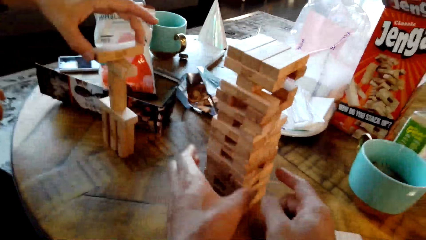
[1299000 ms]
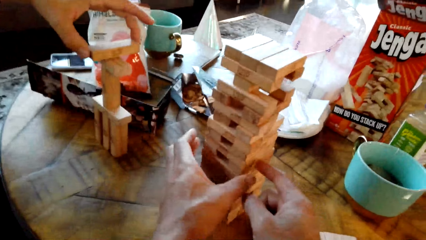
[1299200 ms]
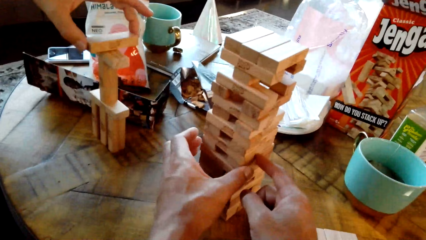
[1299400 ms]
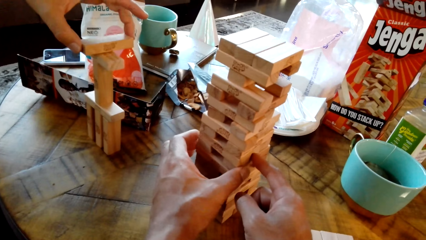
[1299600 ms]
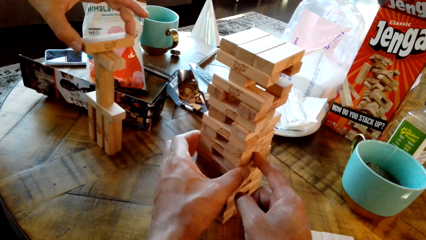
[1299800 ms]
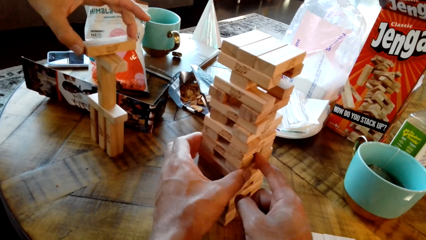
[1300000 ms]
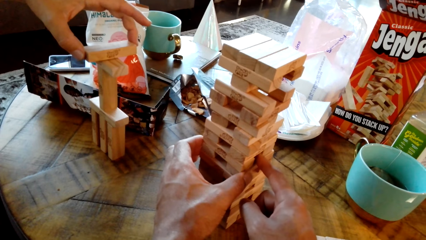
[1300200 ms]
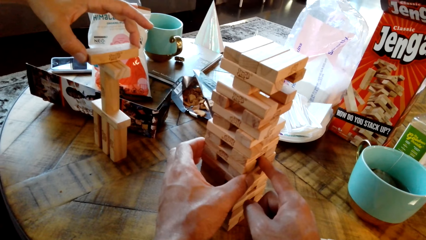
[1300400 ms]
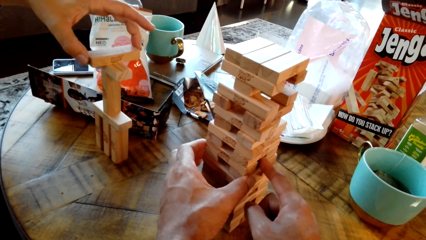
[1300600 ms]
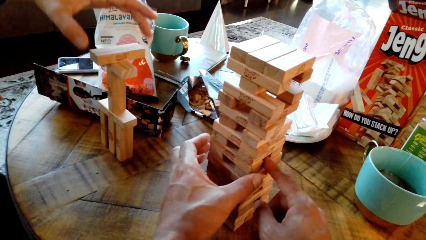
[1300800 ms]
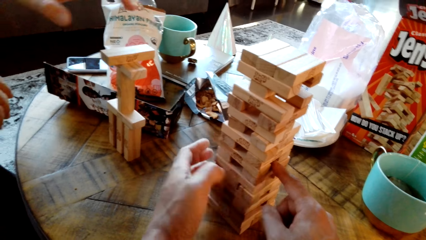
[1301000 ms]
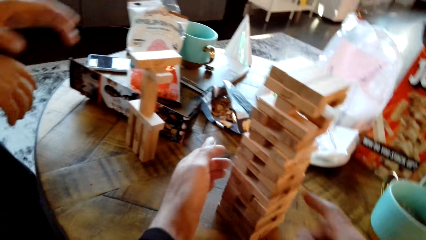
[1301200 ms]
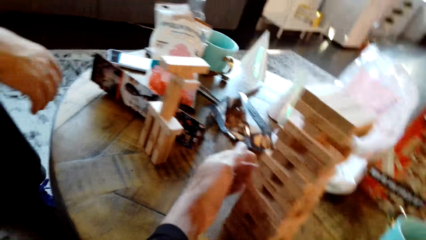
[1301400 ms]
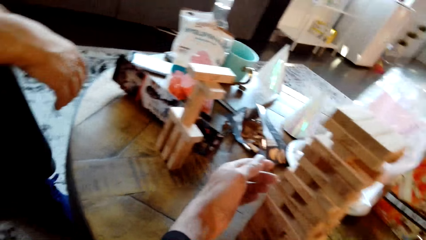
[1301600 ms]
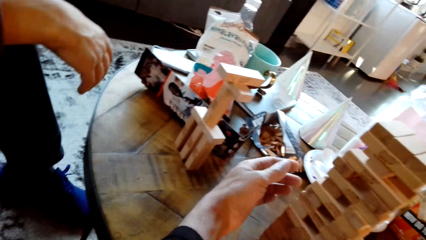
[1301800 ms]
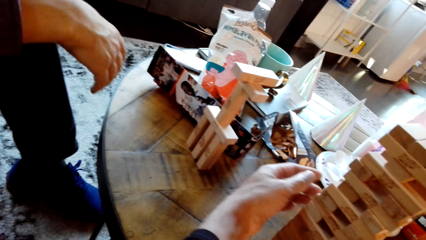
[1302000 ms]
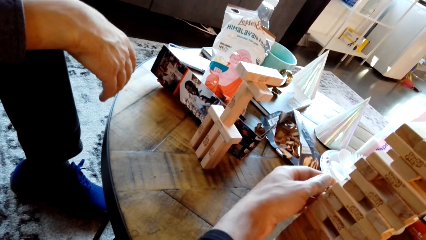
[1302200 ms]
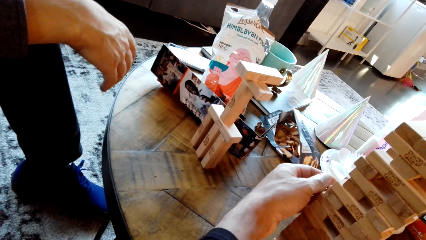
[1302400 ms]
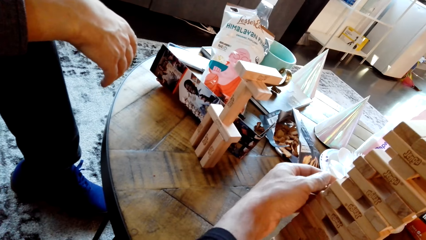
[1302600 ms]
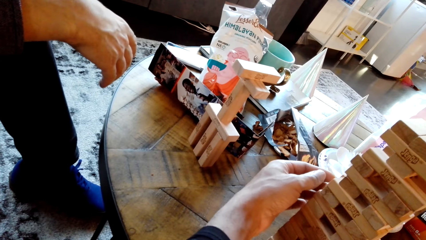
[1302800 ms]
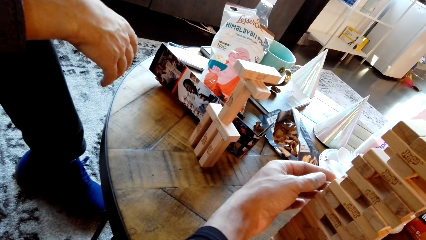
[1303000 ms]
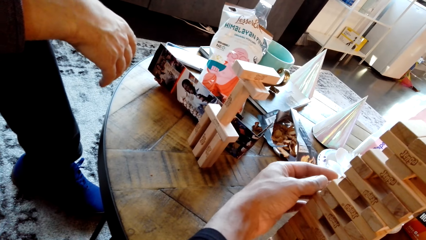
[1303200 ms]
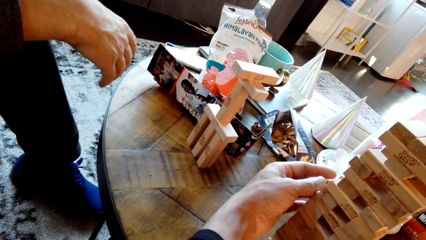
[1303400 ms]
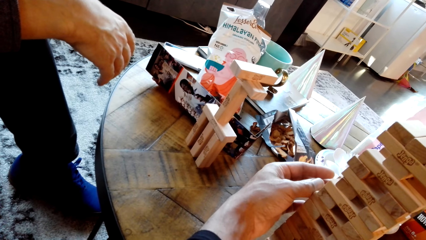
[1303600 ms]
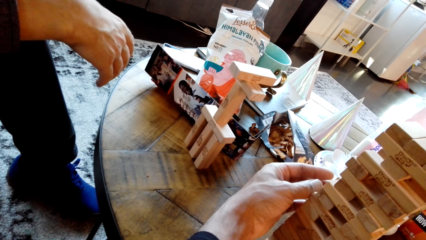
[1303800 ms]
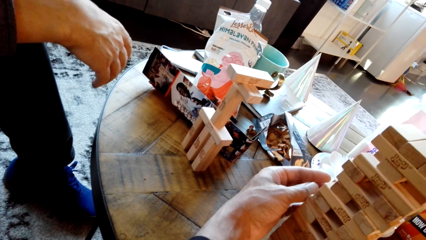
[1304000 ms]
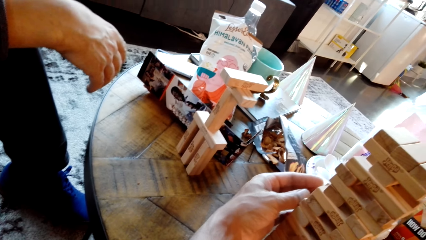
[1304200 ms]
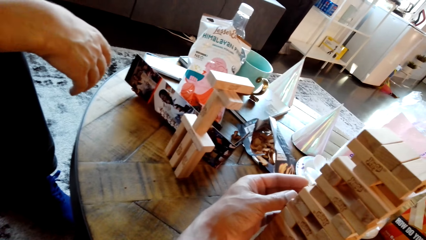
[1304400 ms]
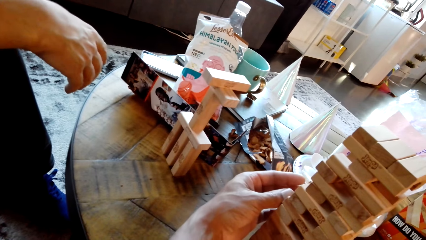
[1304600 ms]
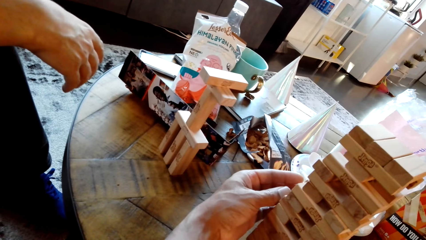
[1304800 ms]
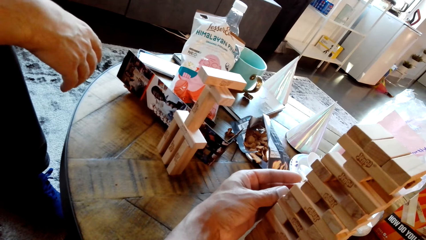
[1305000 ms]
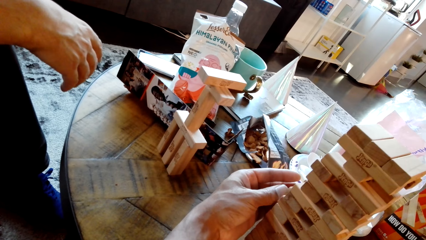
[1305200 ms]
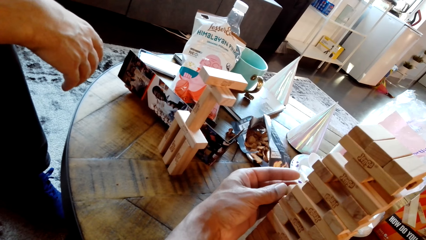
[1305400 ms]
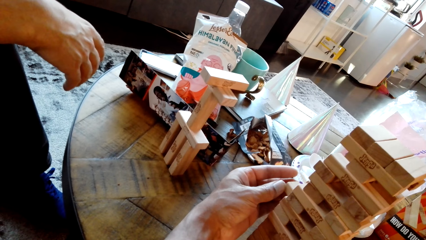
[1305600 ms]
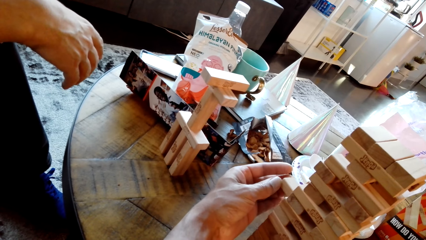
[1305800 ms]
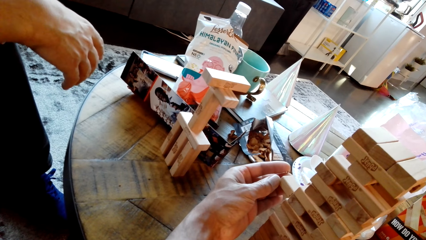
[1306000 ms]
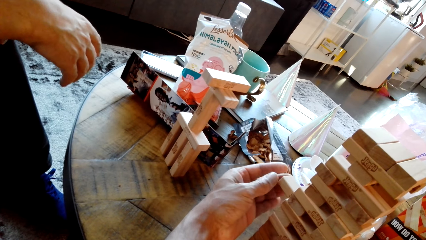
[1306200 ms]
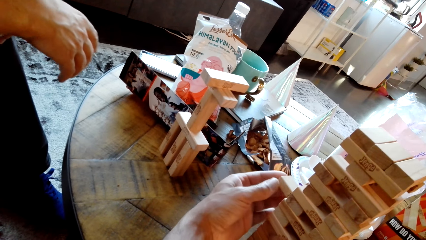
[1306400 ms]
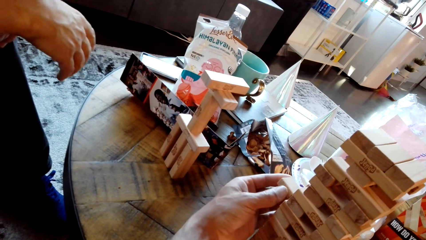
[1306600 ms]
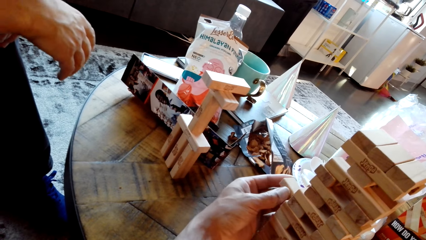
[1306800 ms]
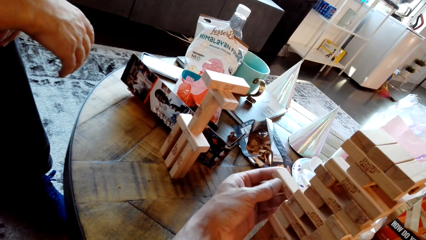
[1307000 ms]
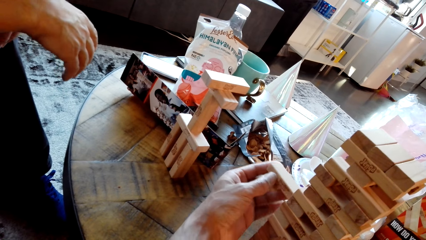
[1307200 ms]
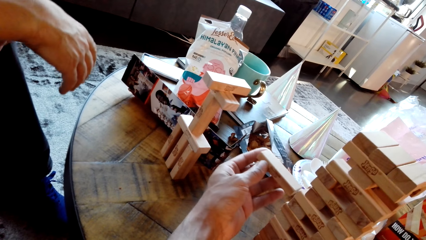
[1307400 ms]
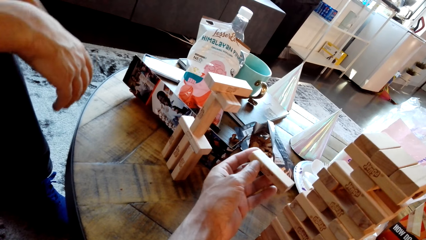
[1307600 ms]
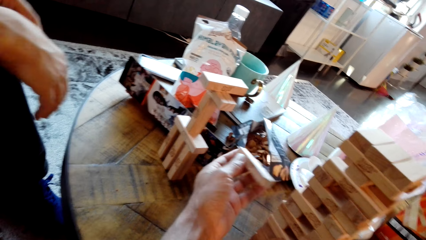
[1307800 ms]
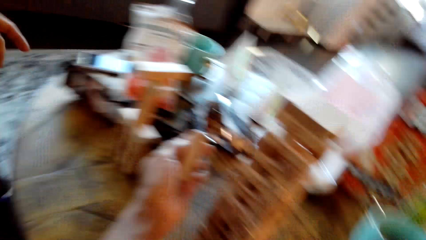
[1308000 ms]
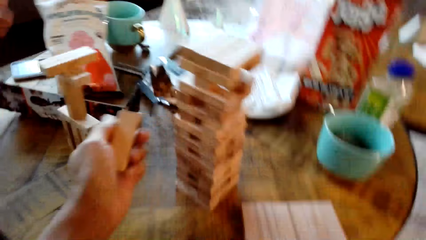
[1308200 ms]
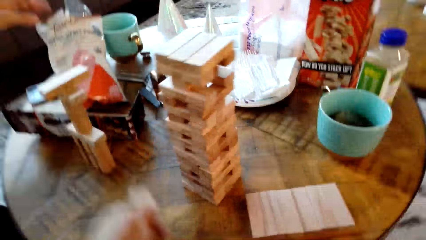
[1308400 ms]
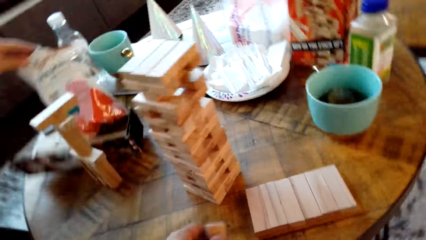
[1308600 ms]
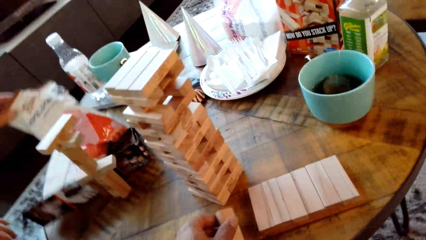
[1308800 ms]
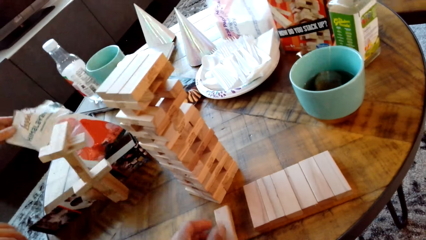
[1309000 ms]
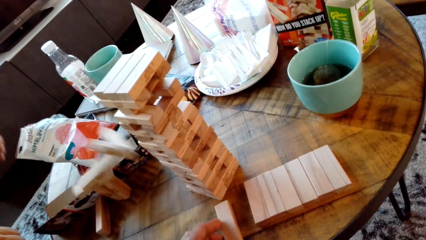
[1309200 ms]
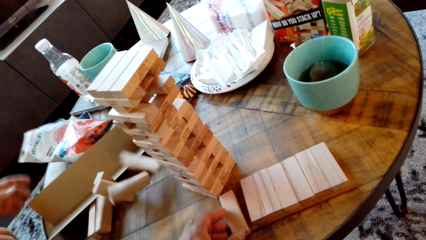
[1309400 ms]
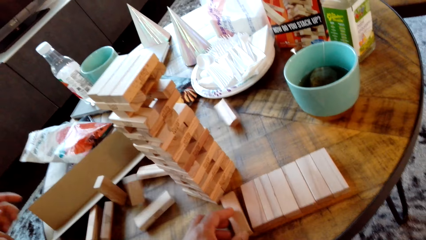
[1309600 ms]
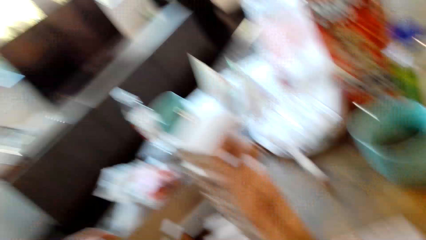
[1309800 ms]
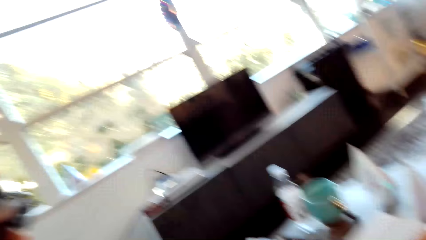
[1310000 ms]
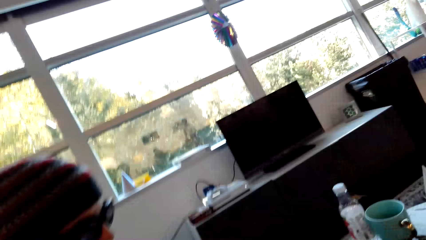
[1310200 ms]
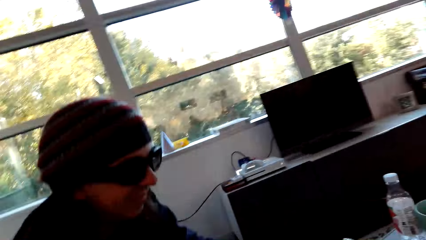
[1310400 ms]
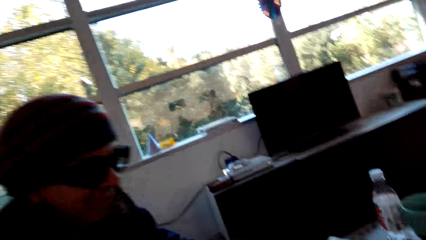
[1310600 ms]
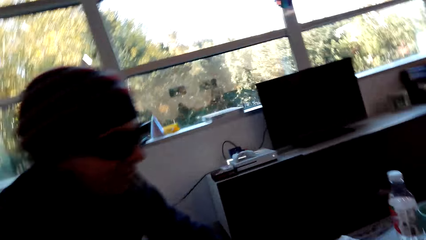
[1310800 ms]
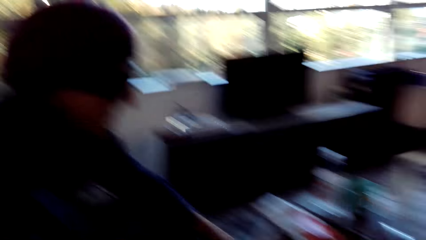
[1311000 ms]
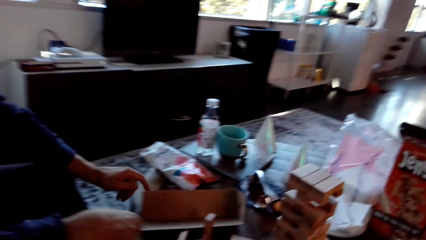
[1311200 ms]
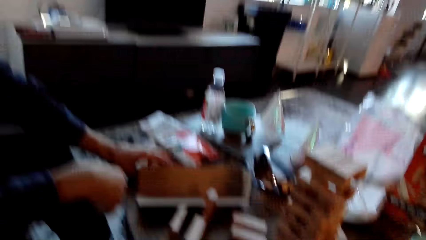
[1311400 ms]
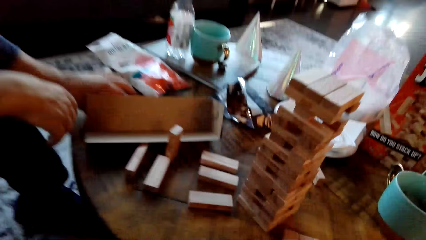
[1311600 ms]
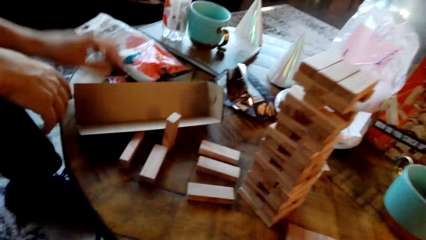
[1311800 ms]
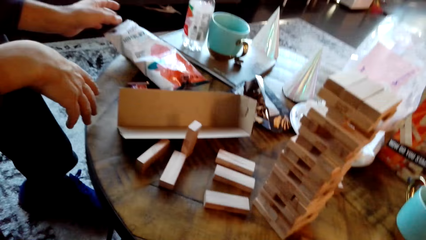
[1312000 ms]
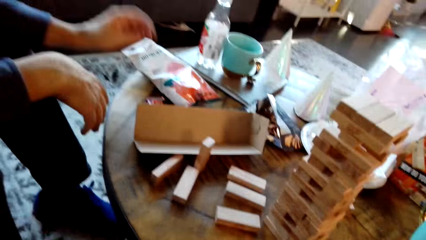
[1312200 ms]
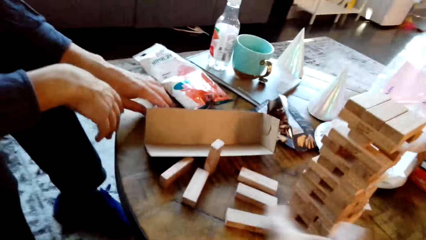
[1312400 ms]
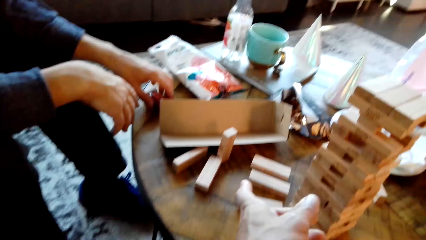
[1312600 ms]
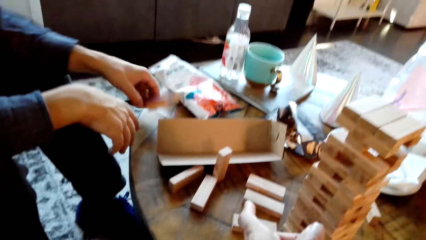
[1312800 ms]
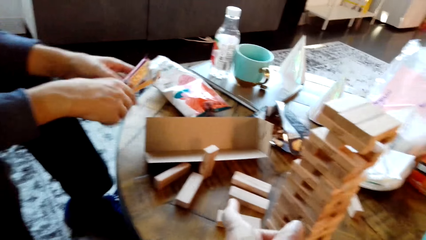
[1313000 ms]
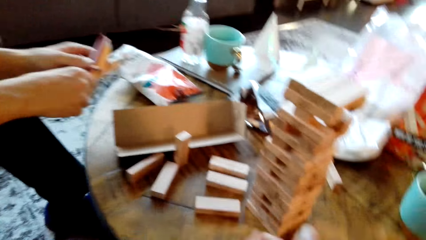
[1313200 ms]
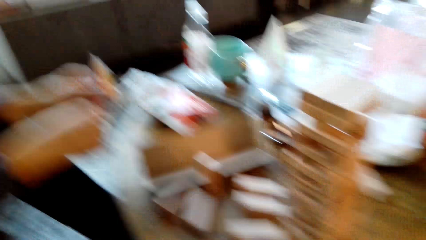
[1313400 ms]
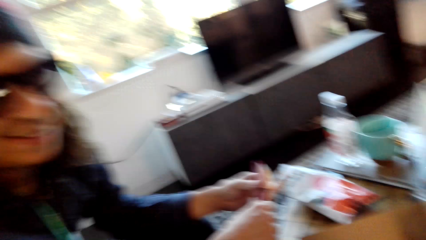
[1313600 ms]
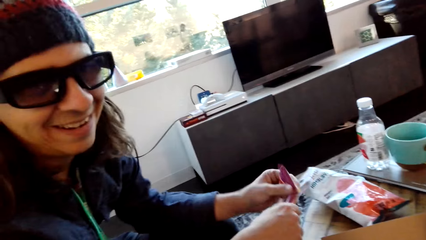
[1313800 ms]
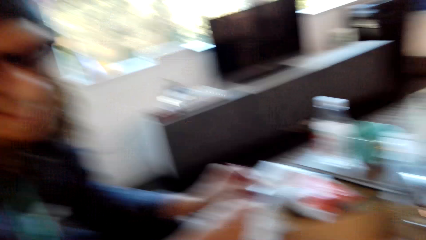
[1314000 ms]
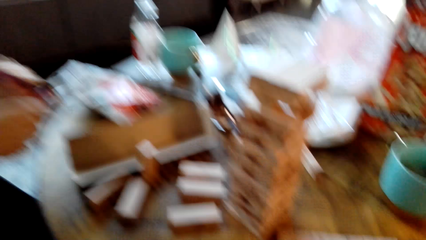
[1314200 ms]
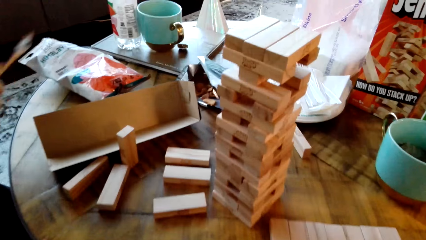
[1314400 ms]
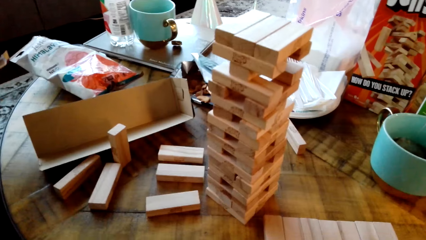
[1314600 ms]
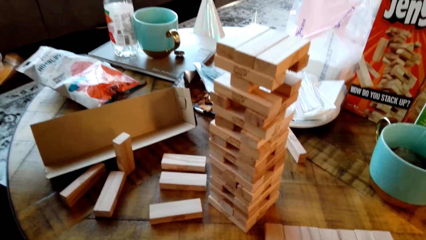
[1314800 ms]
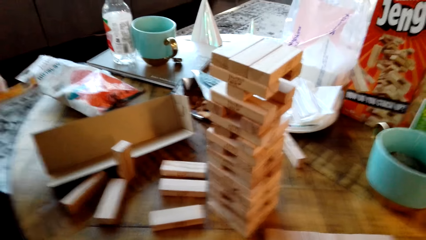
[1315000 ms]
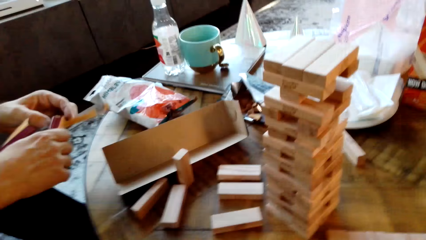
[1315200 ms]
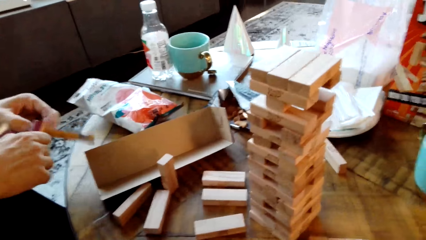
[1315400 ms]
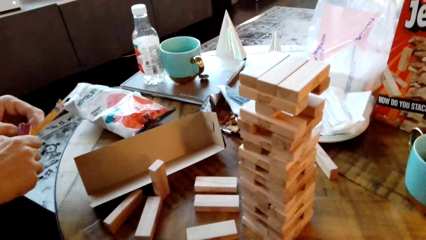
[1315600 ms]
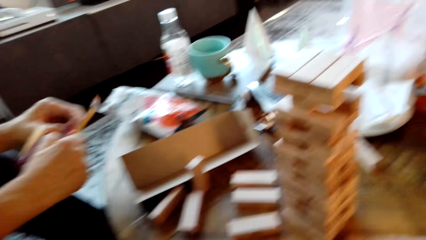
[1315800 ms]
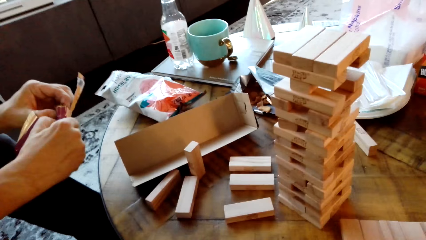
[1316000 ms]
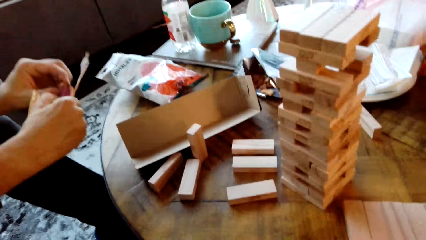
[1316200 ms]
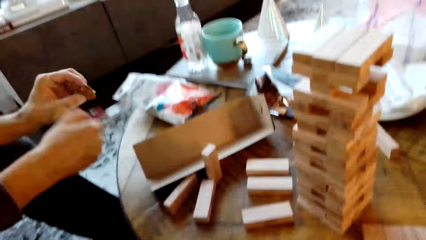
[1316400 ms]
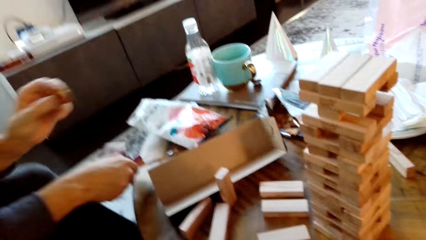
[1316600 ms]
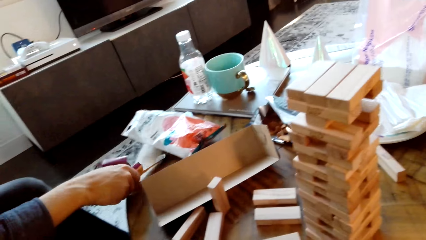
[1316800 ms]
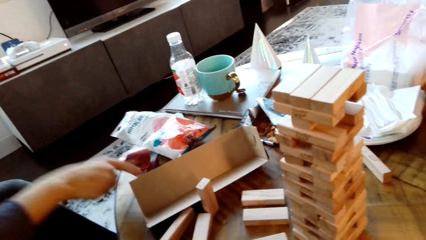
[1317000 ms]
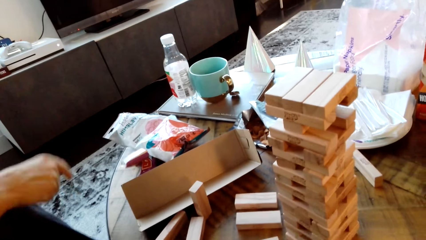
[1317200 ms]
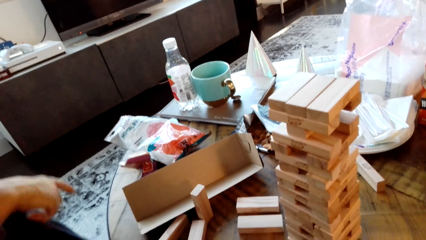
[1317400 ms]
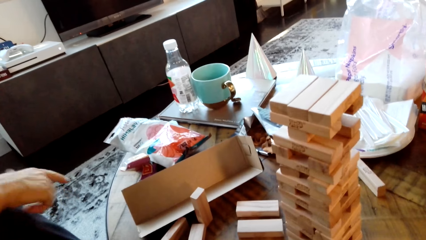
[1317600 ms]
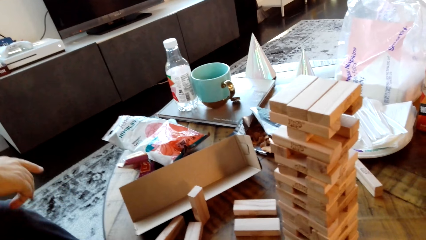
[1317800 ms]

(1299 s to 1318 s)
The camera wearer pushes a wood. A man drops a wood. The camera wearer picks a wood. They dialogue with the man.
